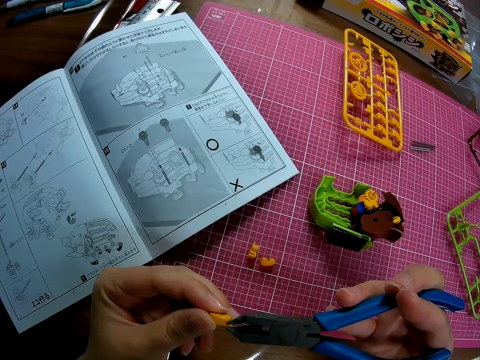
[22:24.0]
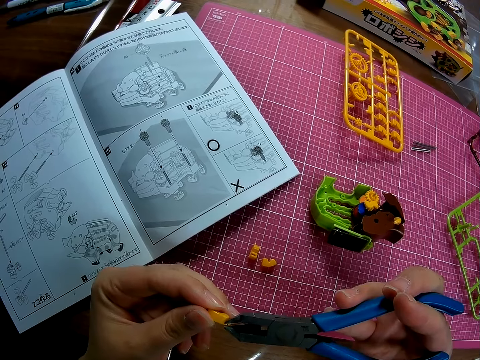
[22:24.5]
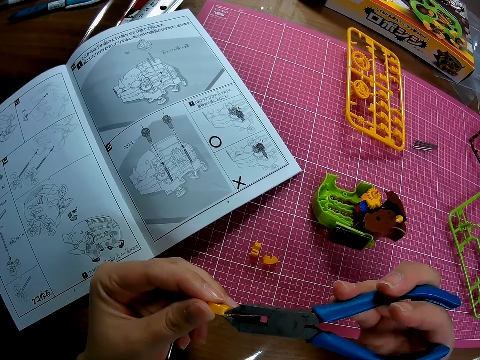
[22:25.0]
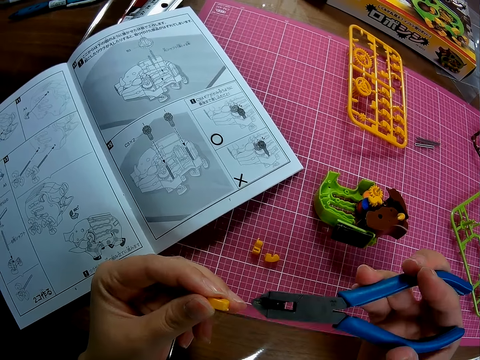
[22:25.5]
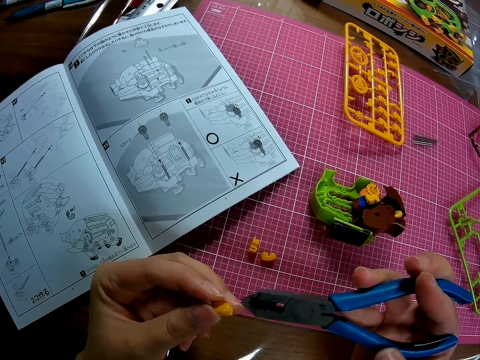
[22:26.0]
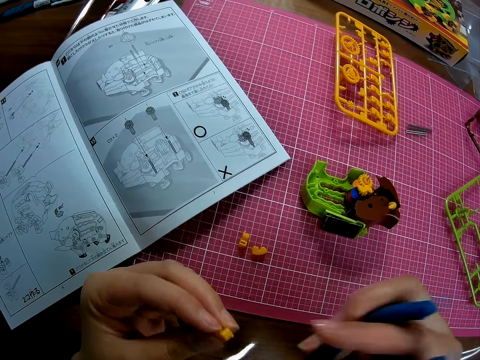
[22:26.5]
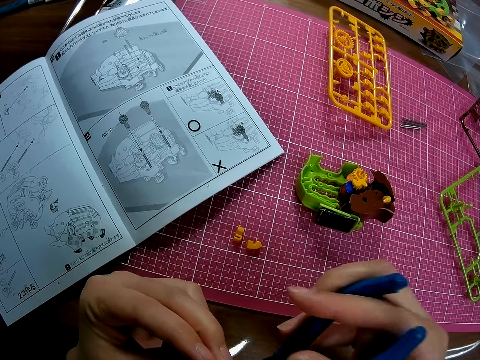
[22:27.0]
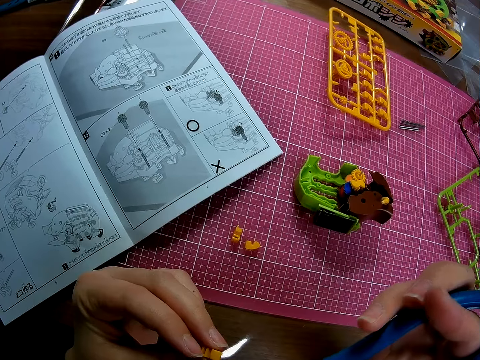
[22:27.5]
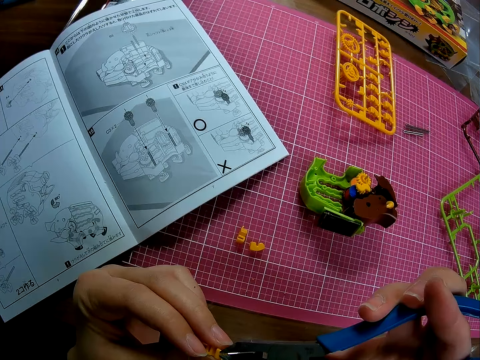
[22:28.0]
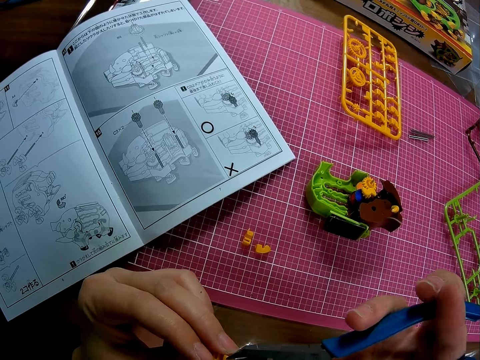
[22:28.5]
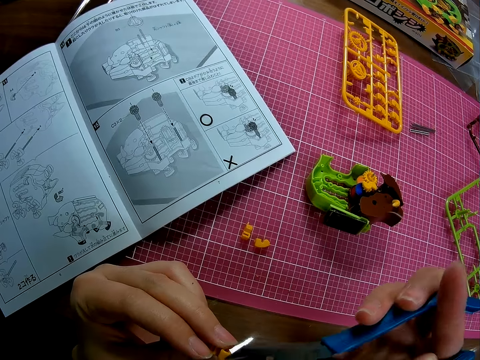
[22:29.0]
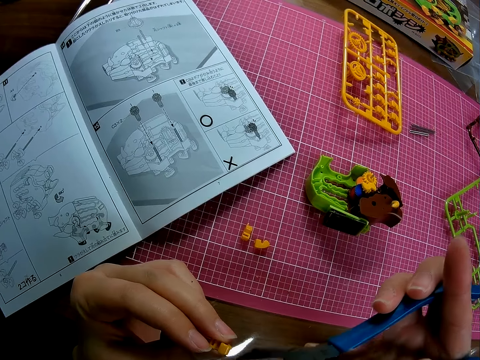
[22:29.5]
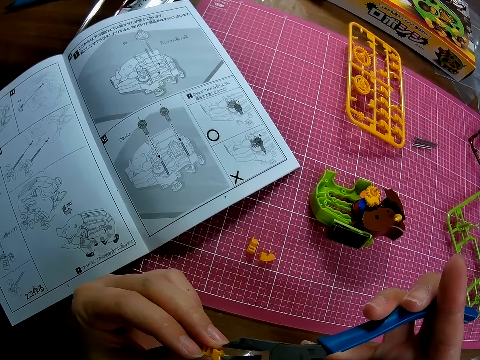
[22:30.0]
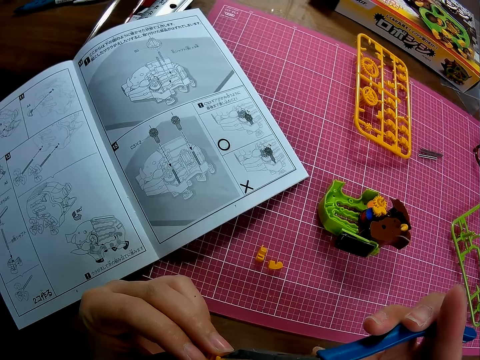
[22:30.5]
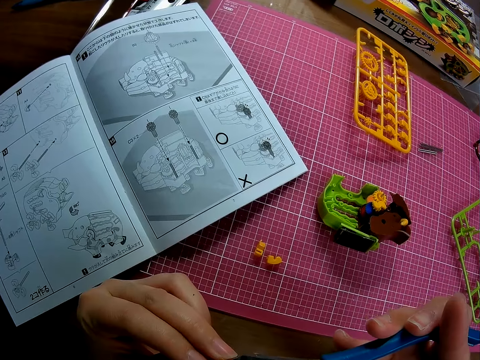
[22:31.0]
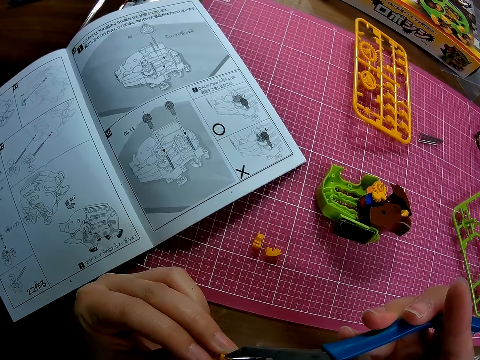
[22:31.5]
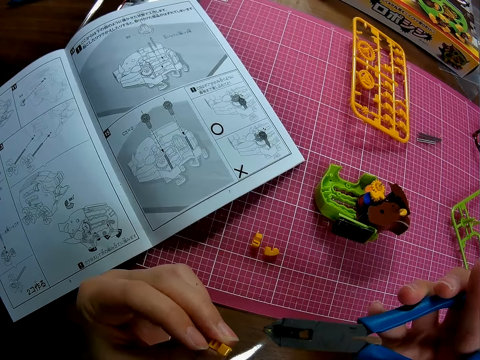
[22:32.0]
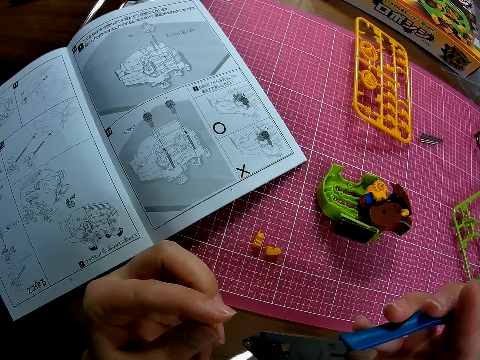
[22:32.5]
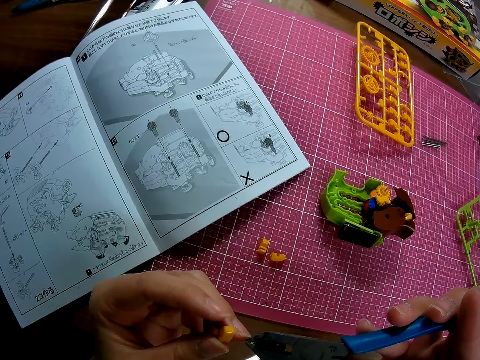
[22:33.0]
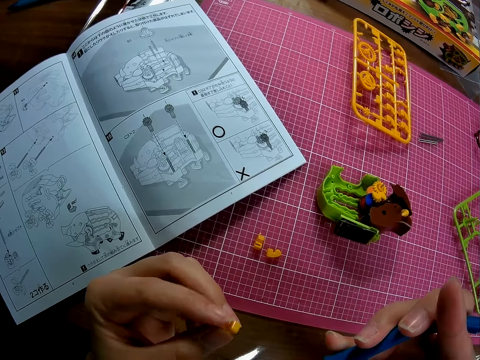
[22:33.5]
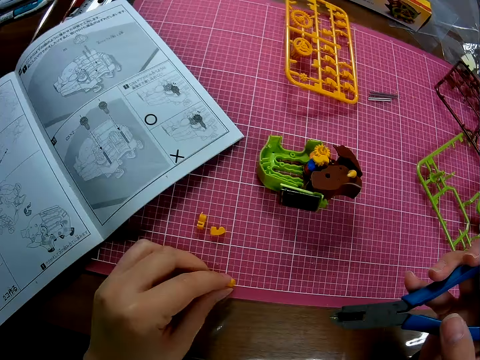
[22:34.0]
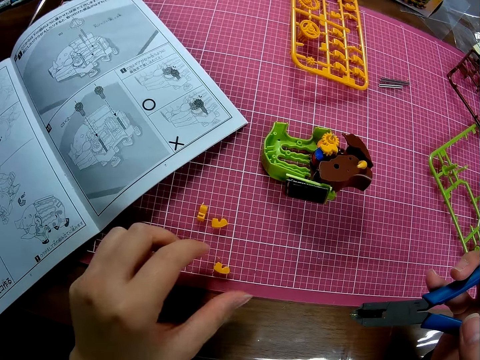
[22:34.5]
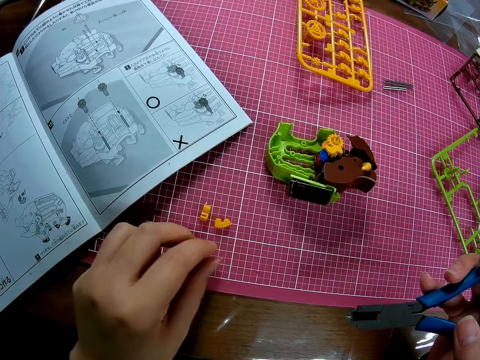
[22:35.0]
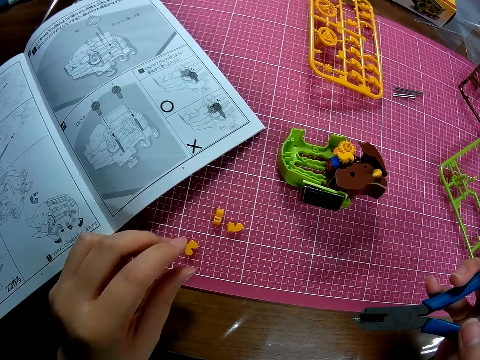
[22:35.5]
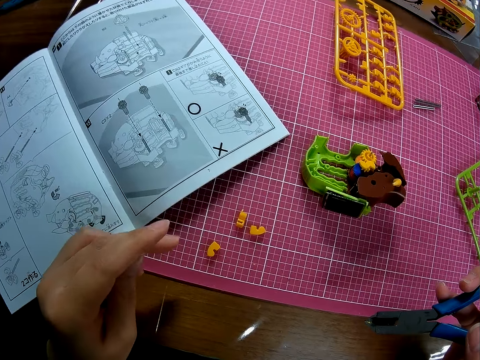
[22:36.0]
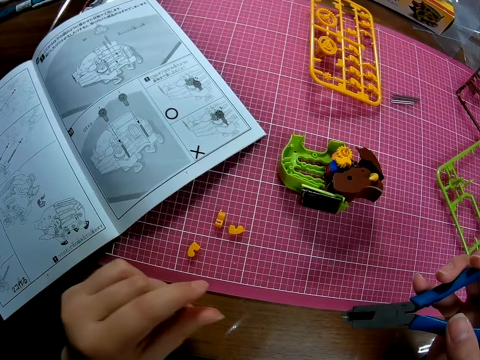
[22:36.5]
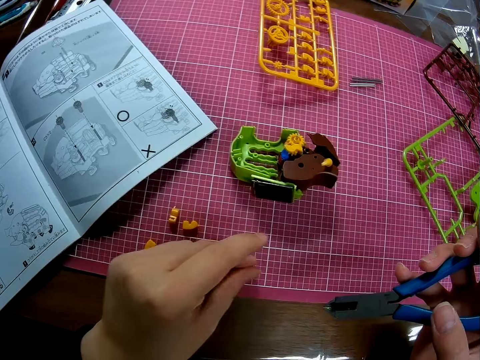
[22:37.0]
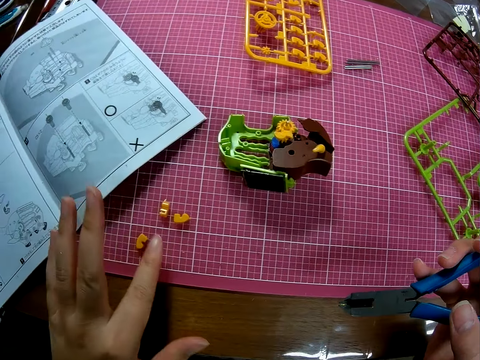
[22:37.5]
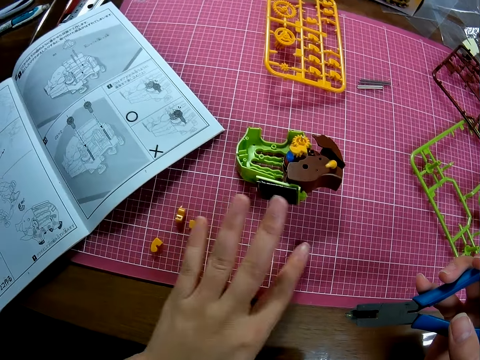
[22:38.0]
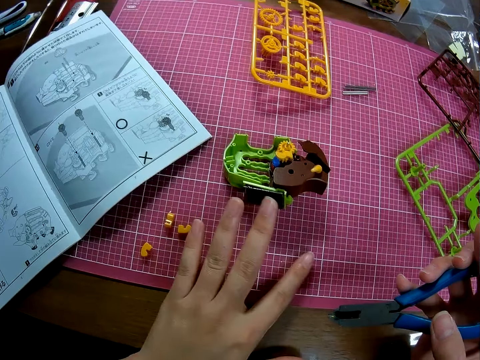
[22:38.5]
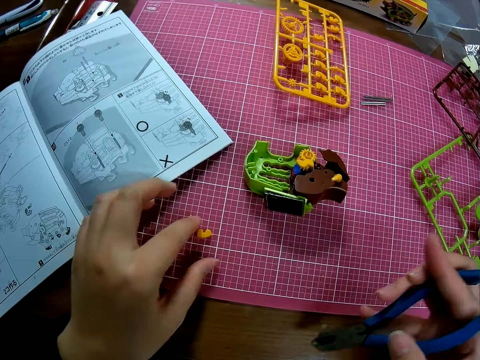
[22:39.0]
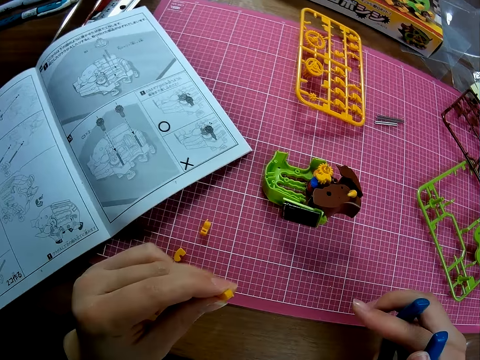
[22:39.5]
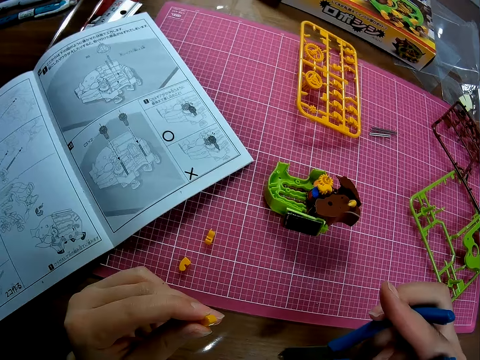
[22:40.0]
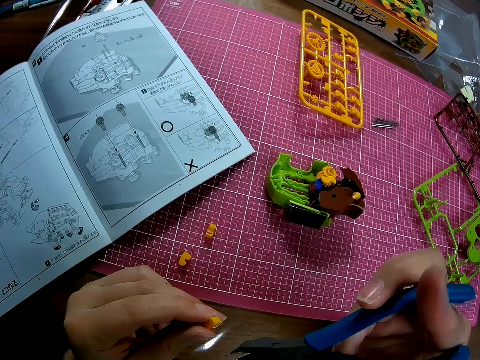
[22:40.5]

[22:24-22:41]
The camera wearer holds the pliers and cuts the shape craft. He holds the pliers and cuts the shape craft. He drops the piece of mechanical model in his left hand on the table. He picks a shape craft. He adjusts the piece of mechanical model on the table with his left hand. He puts the shape craft on the desk. He rubs his left thumb and left index finger together. He wipes the table with his left index finger. He swings his hand. He picks a piece of mechanical model from the table with his left hand.

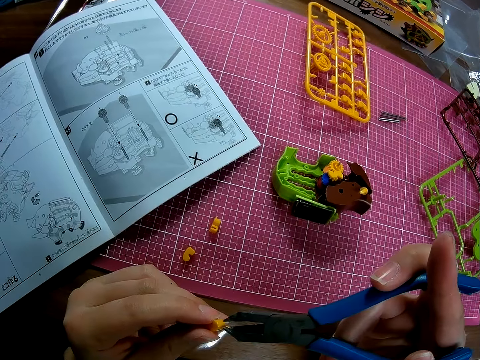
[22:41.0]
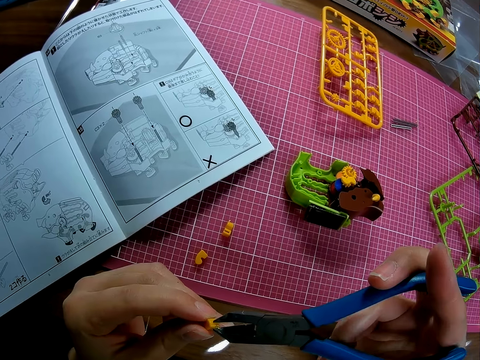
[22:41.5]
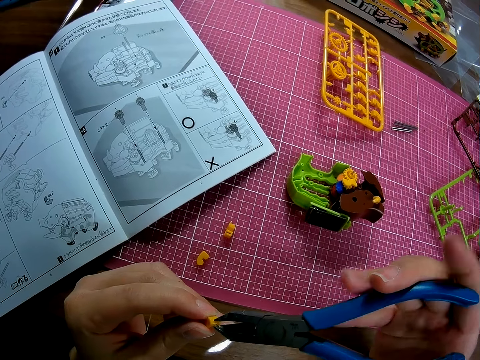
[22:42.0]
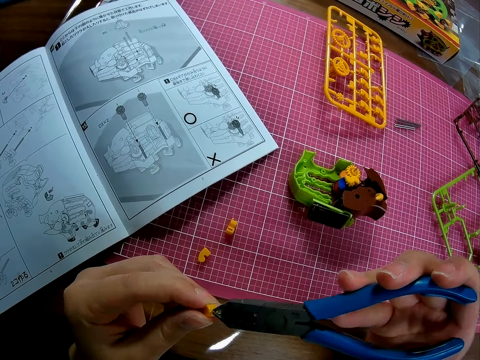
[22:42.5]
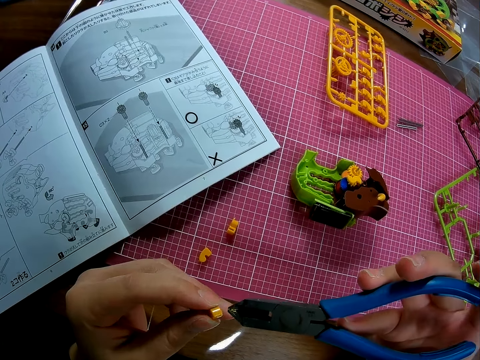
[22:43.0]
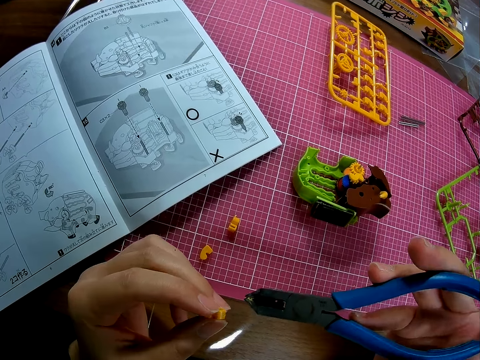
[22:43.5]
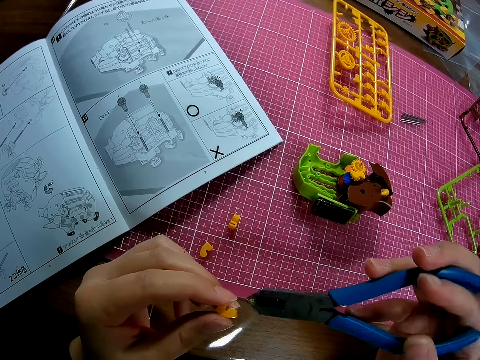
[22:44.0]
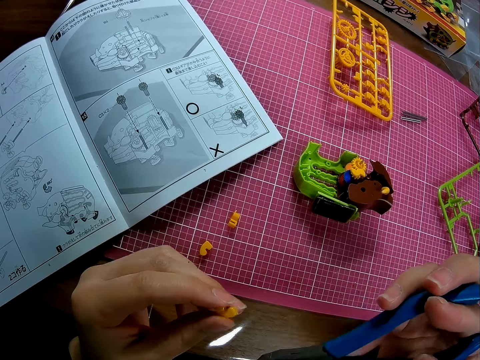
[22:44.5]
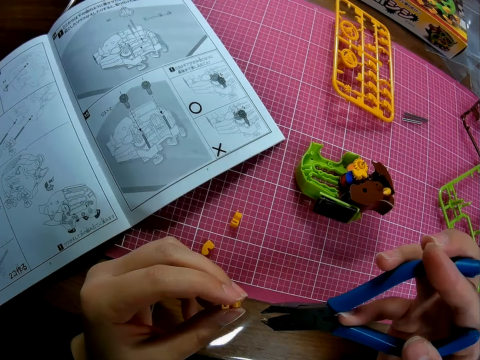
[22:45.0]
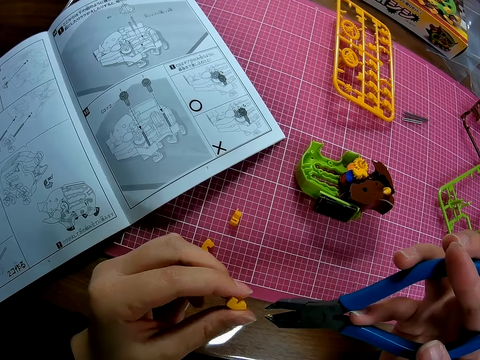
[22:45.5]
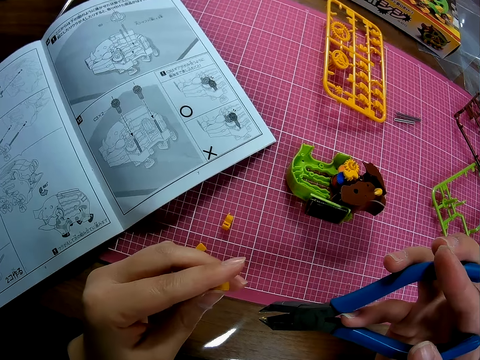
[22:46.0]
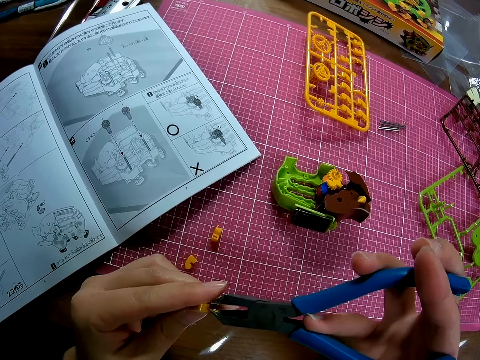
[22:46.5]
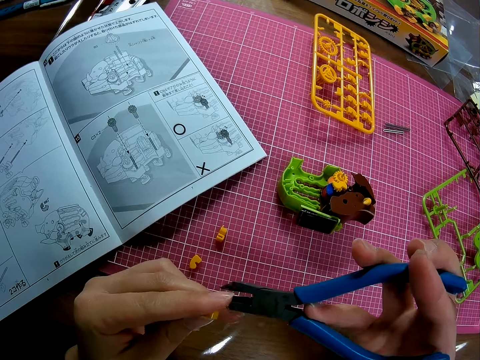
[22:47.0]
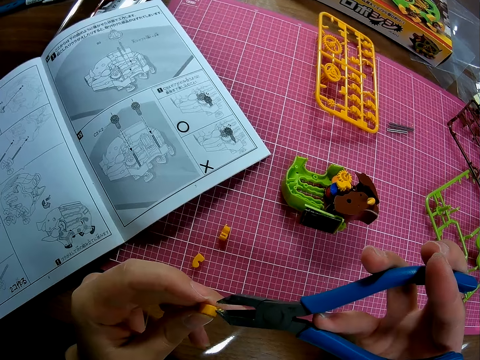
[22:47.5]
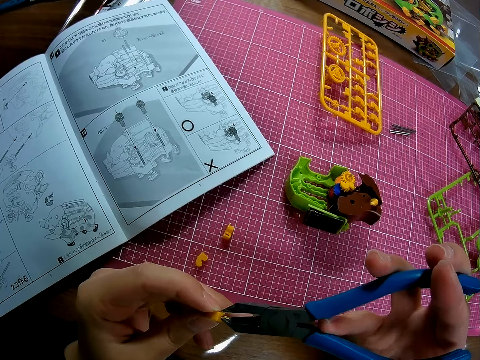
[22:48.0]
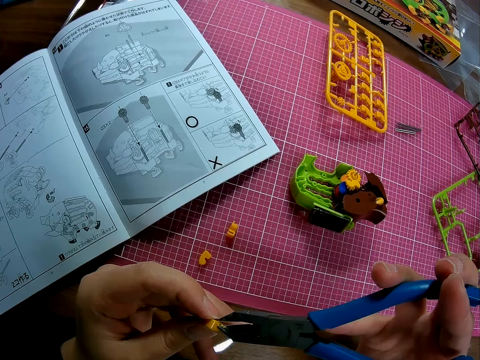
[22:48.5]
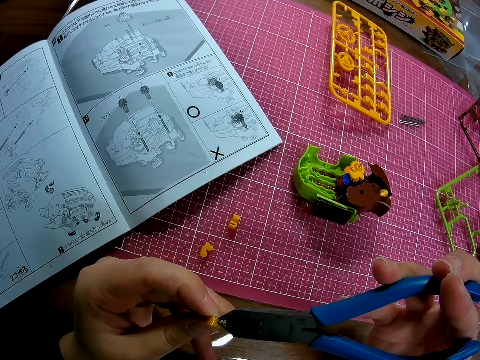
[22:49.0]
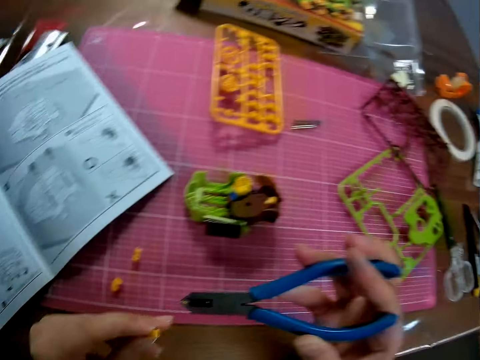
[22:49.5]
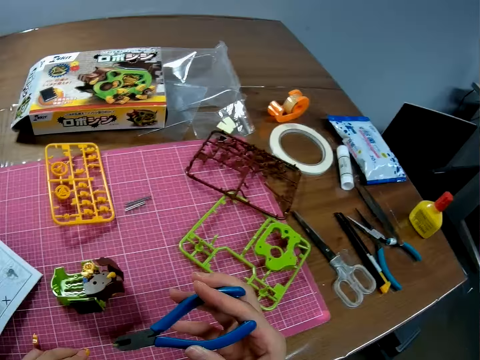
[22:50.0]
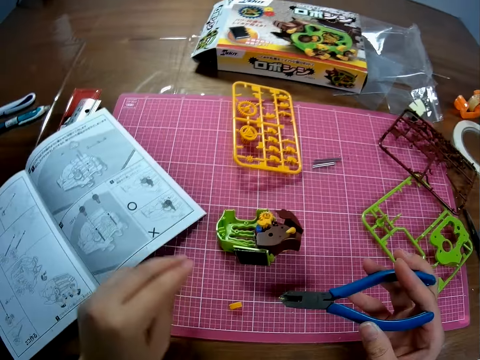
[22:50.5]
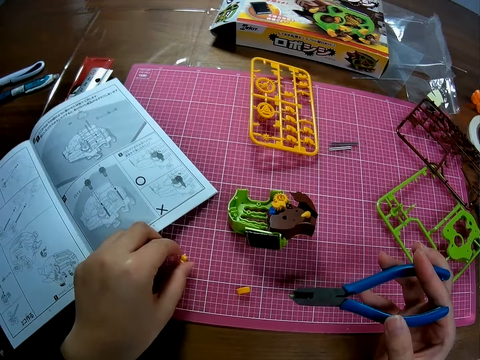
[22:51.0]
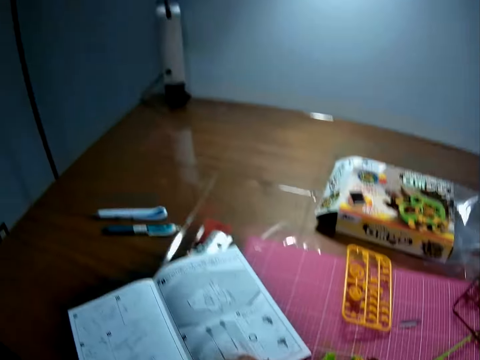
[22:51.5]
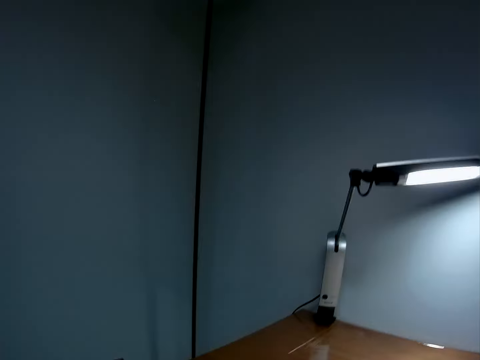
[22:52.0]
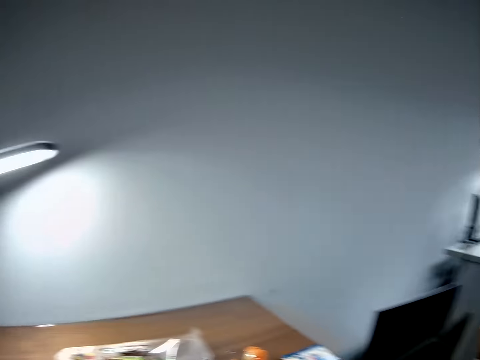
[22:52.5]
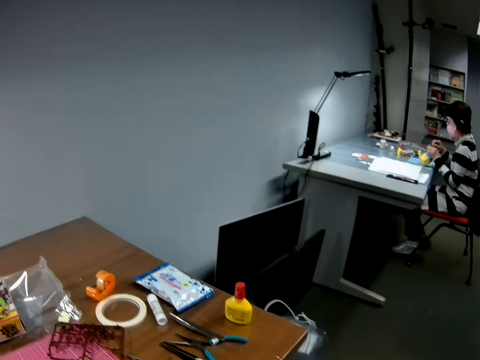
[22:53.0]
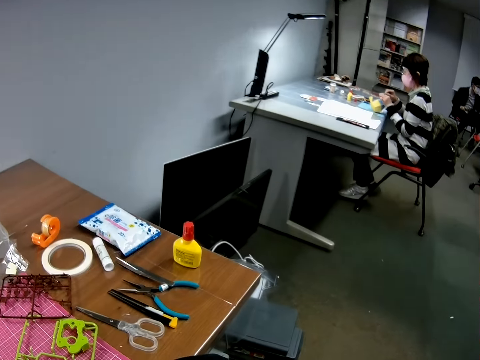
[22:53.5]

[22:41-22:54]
The camera wearer cuts the shape craft. He uses the pliers on the piece of mechanical model in his left hand. He cuts a piece of plastic model with a steel cutter. He drops the yellow plastic on the table. He picks the yellow plastic from the table. He looks around.
